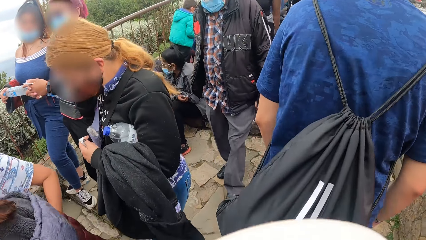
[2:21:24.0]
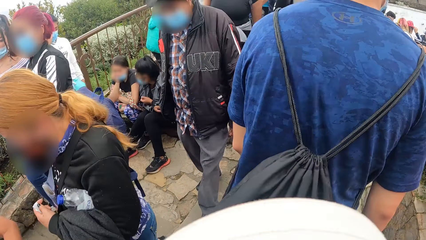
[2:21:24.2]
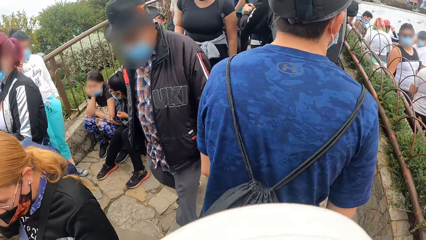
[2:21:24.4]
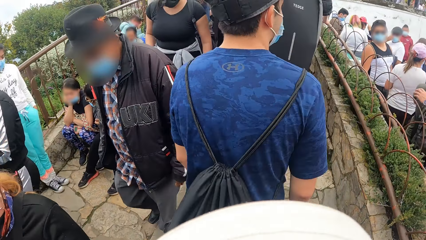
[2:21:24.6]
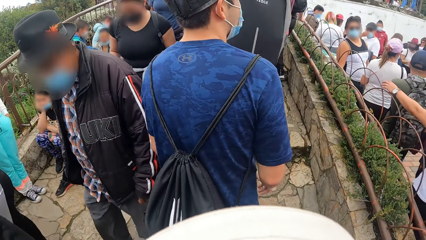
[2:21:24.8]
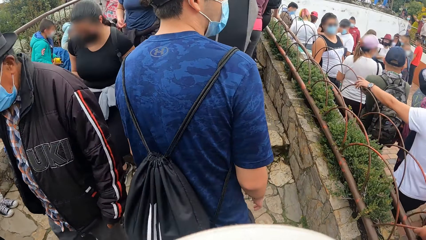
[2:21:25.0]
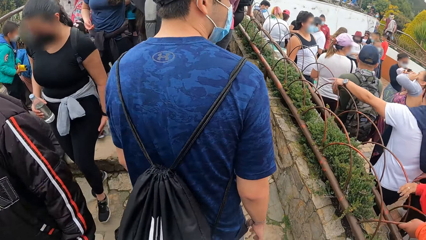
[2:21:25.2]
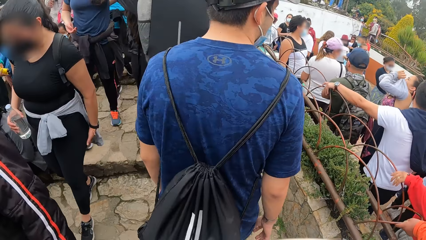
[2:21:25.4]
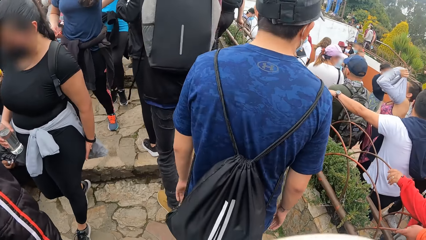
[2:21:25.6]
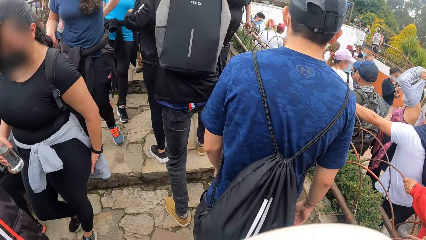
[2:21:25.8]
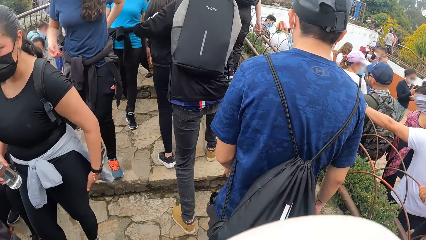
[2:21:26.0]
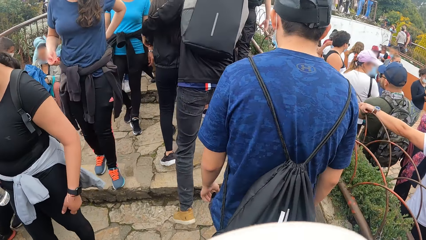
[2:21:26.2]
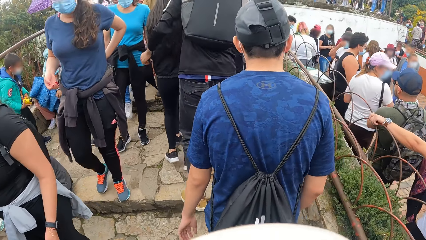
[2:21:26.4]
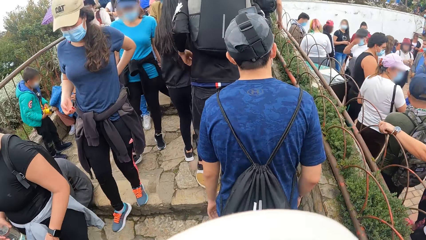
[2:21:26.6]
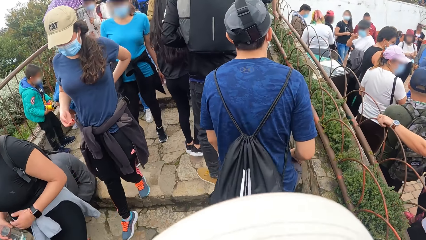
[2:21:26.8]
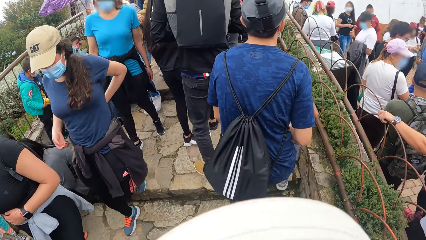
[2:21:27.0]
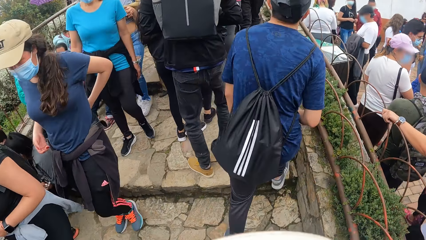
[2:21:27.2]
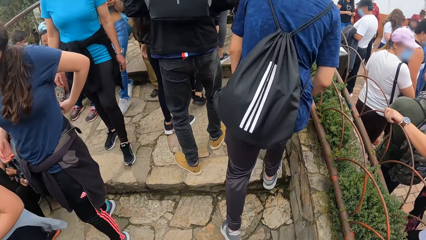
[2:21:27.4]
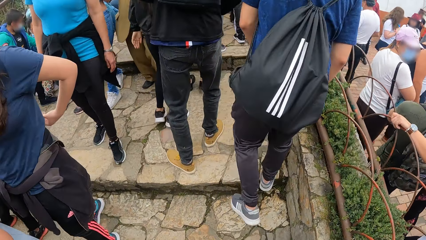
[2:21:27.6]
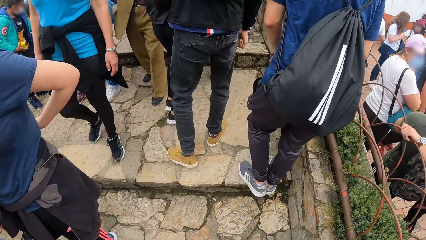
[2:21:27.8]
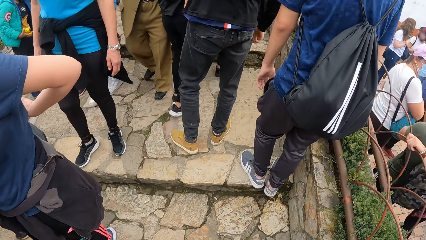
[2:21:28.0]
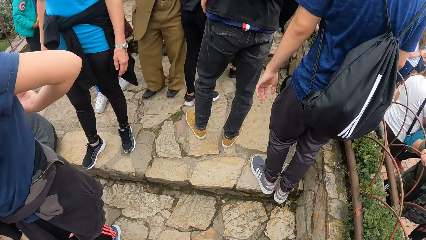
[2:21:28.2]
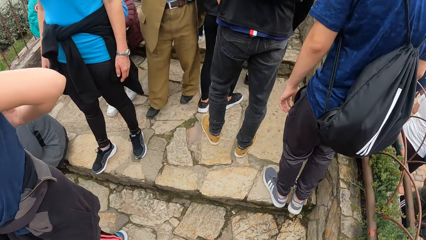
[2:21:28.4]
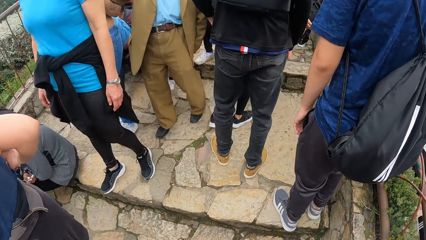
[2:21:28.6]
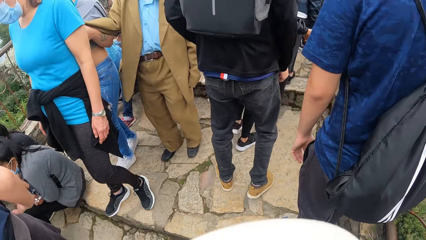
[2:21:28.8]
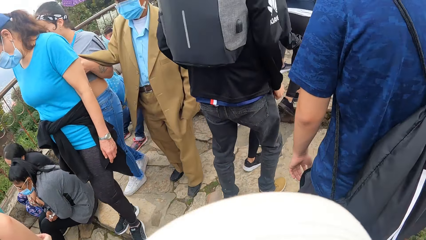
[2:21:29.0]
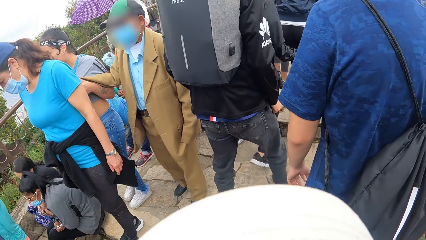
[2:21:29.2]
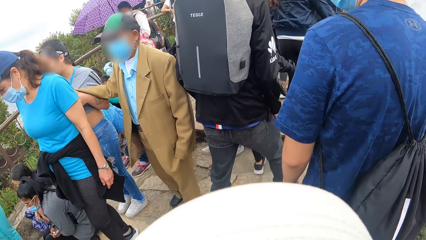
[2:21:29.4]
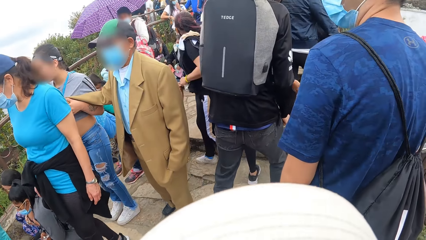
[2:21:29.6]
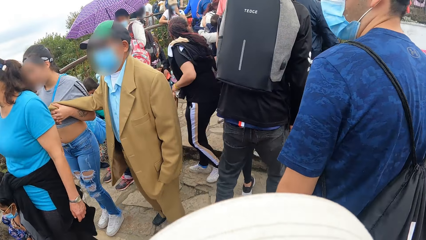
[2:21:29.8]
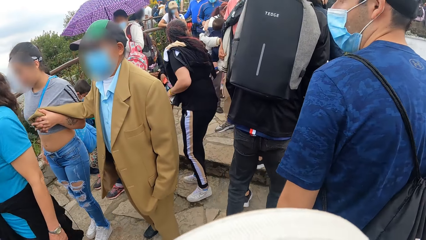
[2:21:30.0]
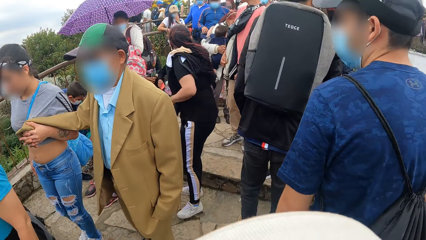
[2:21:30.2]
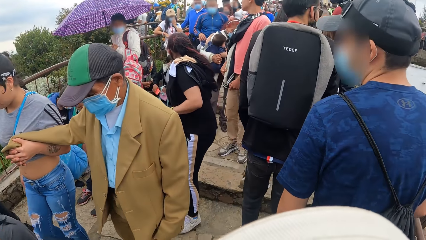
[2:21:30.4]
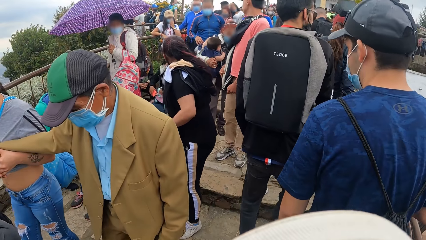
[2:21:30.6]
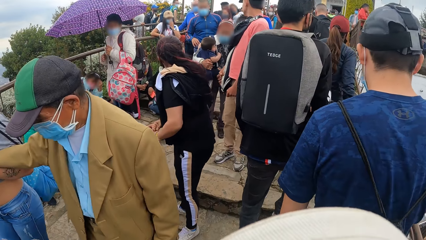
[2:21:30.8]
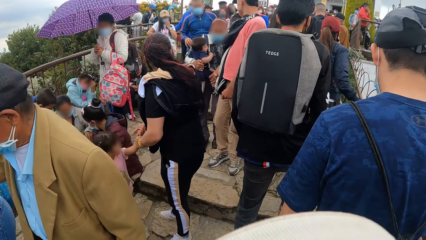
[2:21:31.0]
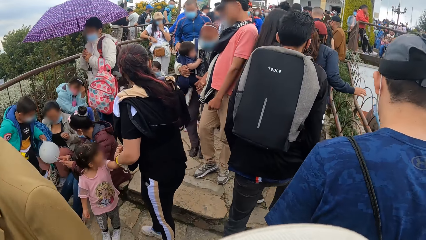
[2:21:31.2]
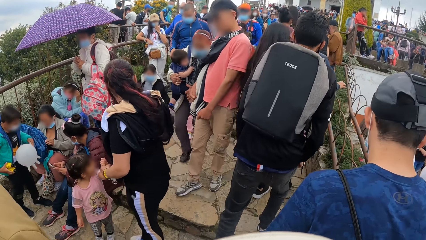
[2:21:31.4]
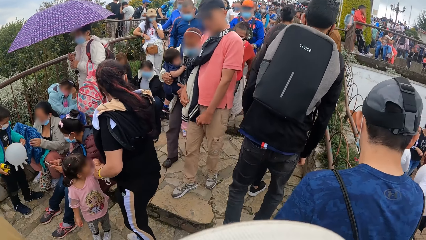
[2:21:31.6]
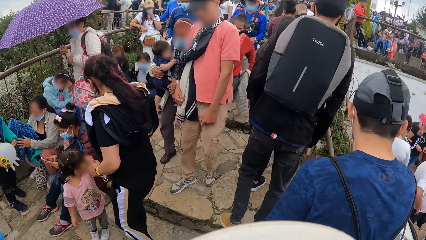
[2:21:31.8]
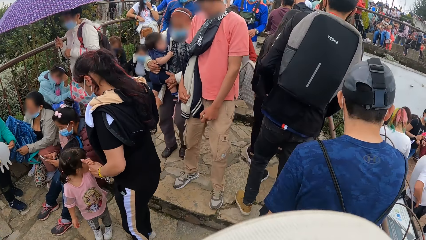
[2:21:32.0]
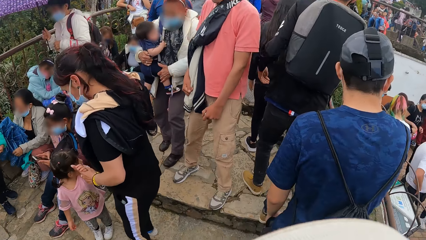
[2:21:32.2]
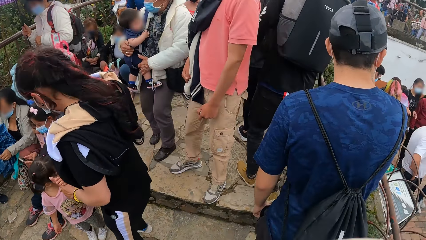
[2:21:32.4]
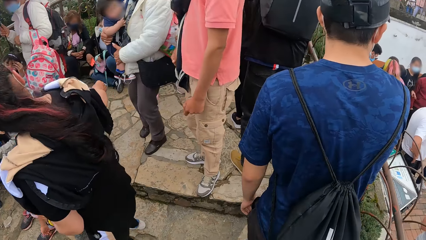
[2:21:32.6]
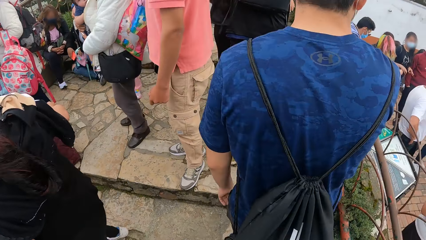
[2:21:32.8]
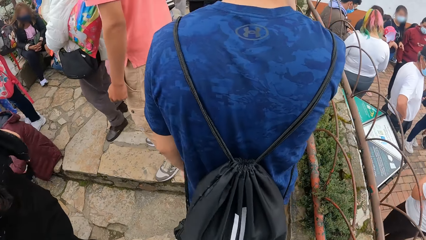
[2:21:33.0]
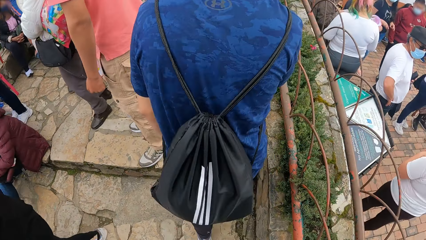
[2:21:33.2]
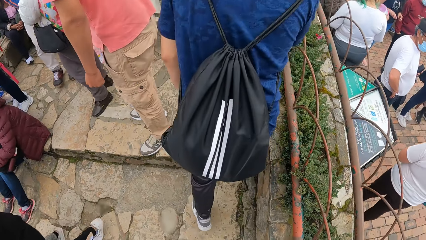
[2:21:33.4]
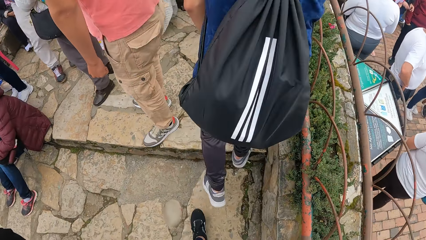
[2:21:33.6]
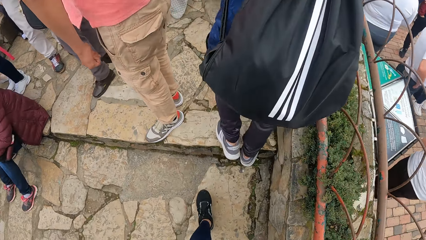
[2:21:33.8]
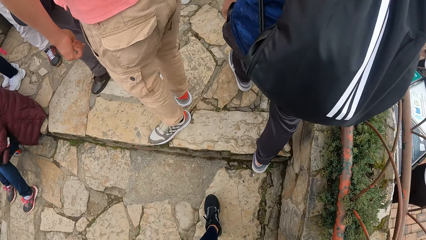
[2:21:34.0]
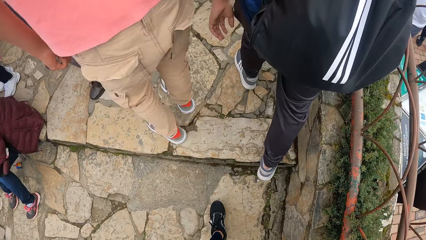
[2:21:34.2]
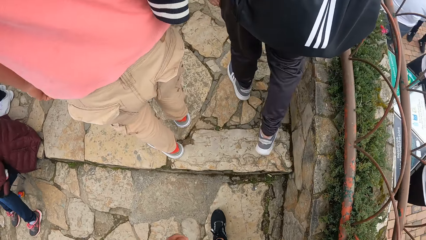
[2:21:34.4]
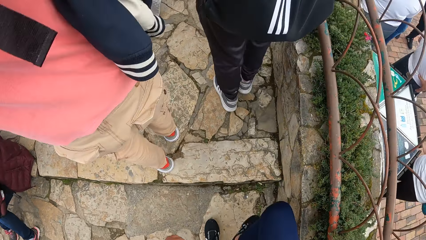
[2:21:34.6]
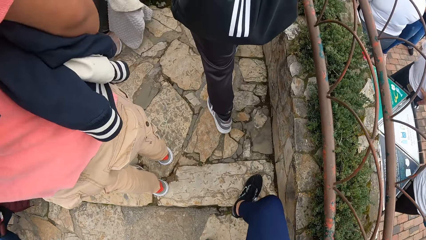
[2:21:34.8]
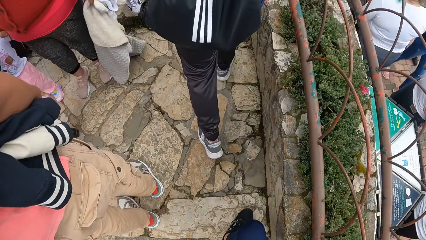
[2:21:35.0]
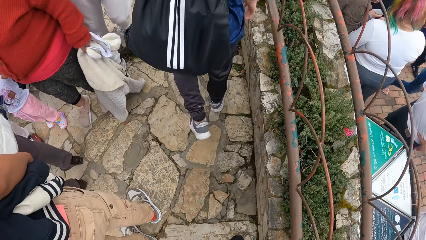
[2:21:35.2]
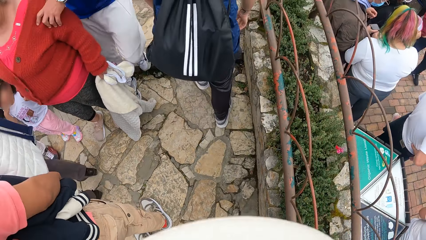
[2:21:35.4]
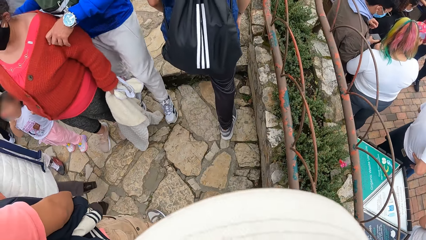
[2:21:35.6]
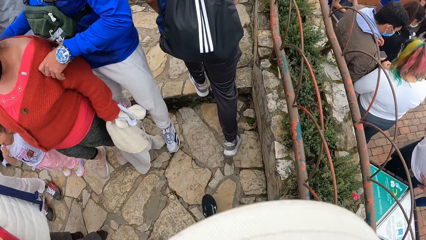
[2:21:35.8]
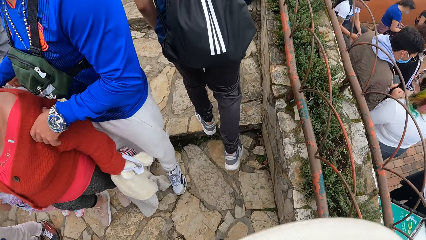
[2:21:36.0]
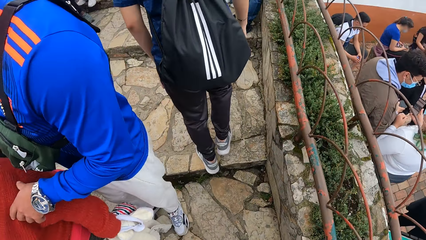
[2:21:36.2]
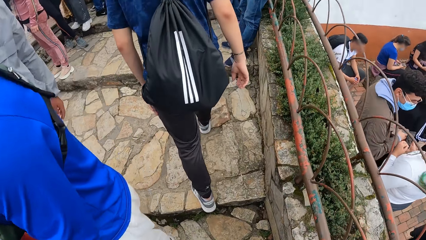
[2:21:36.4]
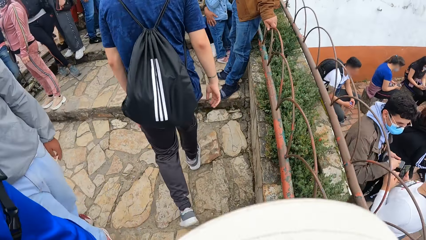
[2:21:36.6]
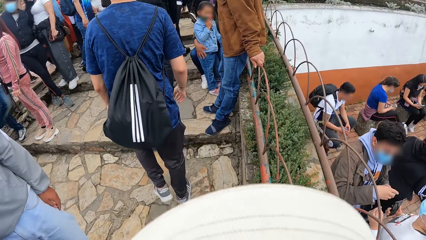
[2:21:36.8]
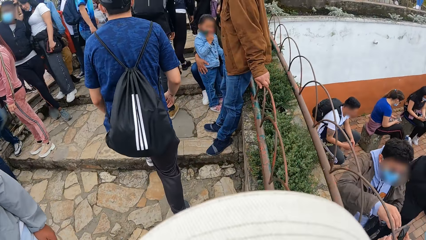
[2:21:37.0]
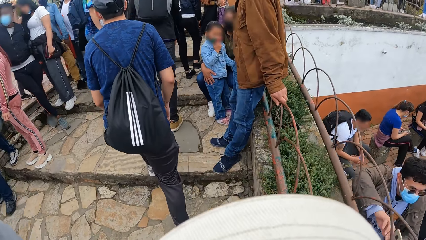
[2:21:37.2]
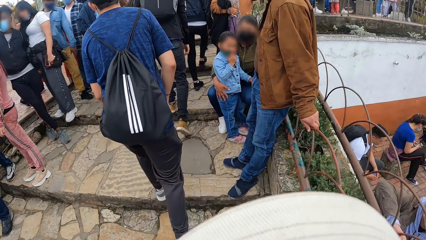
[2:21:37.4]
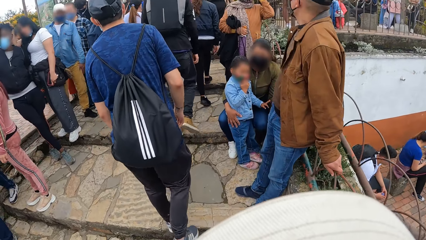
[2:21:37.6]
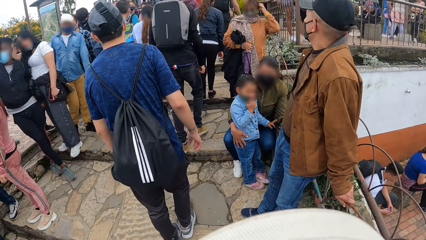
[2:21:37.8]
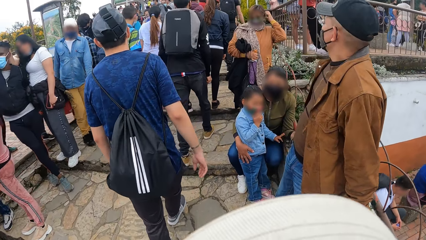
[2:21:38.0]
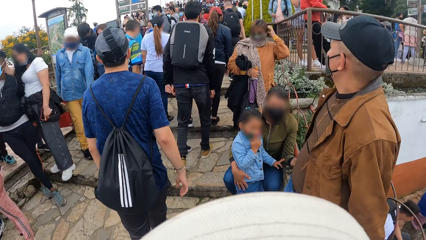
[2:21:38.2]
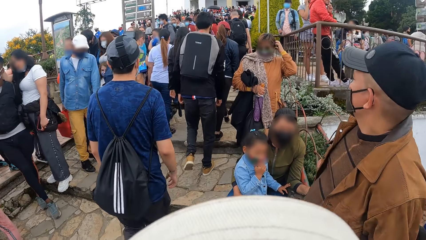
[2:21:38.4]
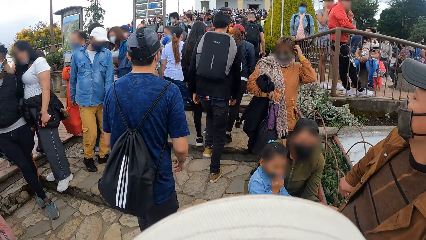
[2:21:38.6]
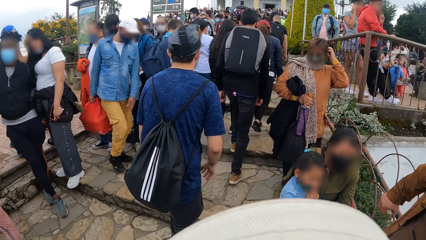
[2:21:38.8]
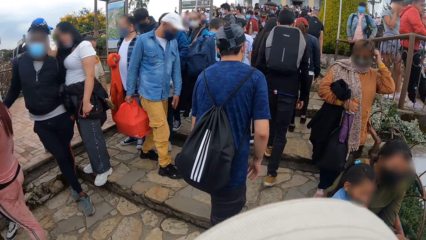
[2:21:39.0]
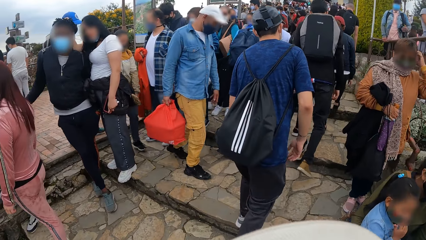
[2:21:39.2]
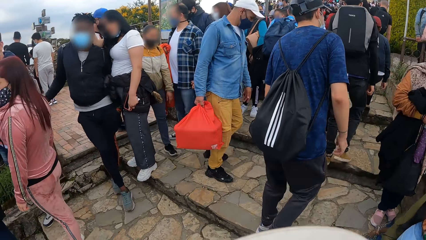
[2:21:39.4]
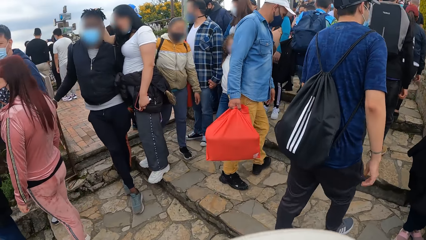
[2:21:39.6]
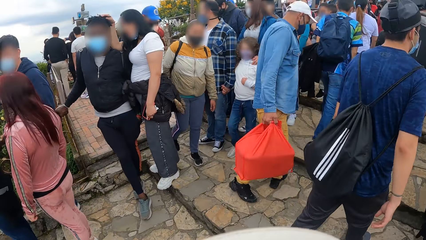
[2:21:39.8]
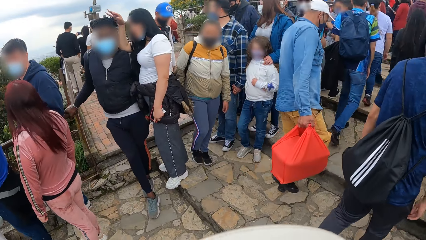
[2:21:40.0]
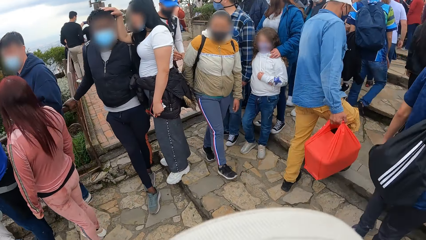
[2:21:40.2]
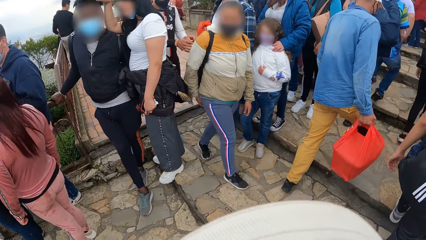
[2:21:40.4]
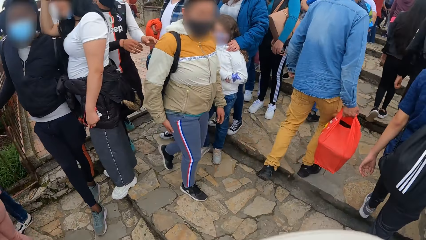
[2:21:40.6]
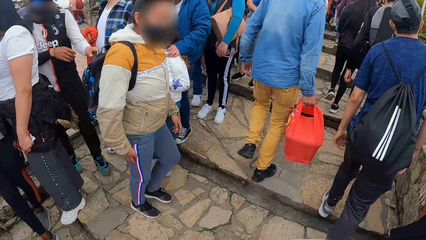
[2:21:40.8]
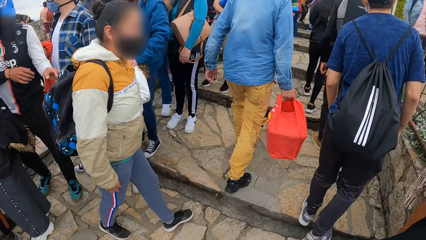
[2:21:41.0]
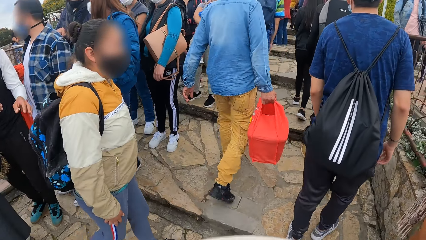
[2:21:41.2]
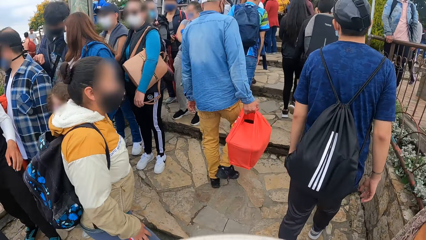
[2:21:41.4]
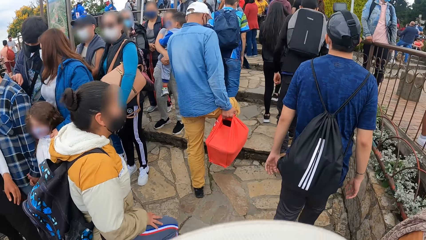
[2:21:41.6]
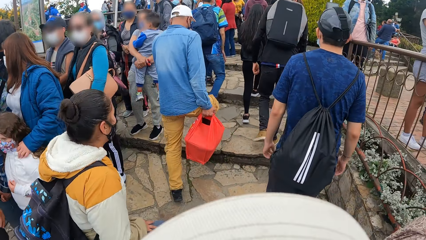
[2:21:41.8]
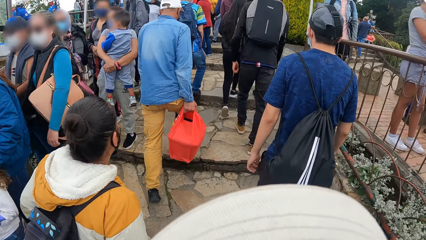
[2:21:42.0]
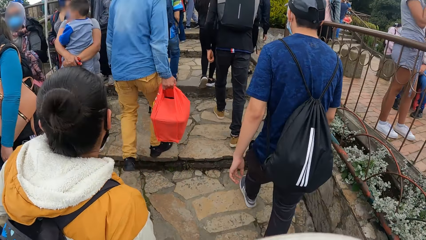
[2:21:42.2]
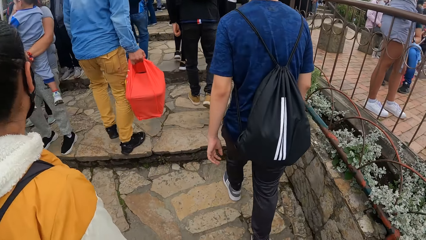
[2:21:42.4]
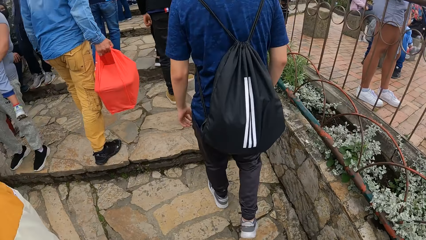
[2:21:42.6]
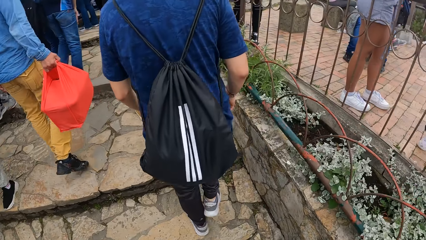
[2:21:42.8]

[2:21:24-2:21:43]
The camera wearer walks up the walkway stairs. They walk on the pavement. A man walks up the stairs. The camera wearer walks up the stairs.
